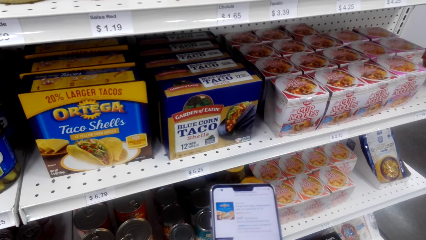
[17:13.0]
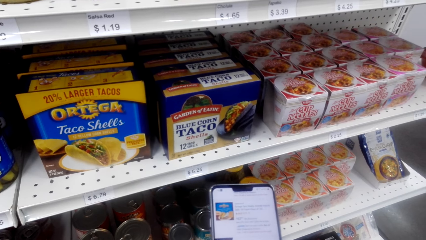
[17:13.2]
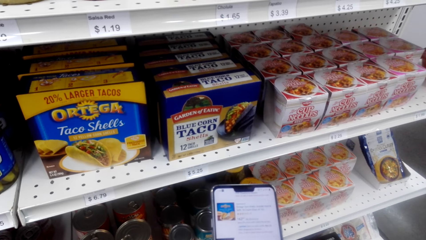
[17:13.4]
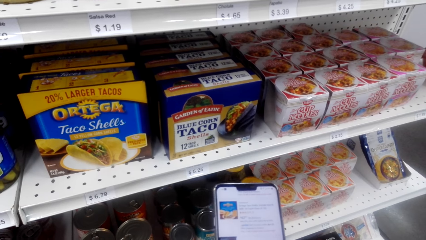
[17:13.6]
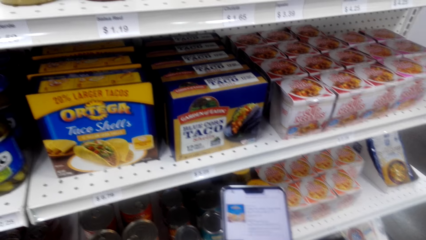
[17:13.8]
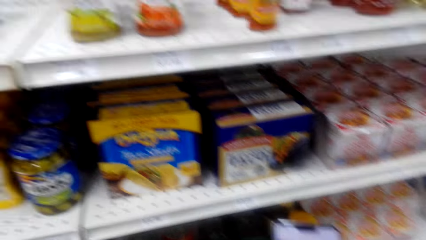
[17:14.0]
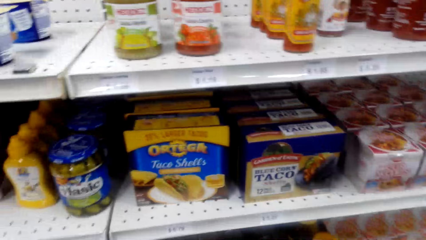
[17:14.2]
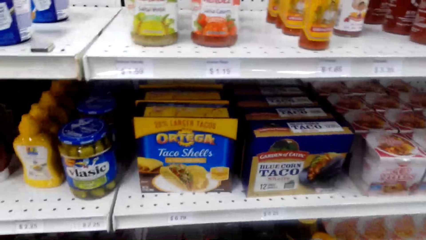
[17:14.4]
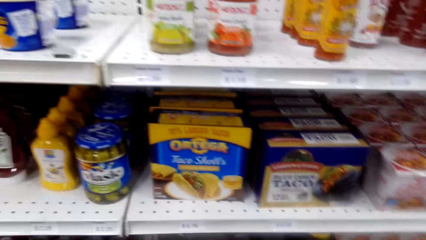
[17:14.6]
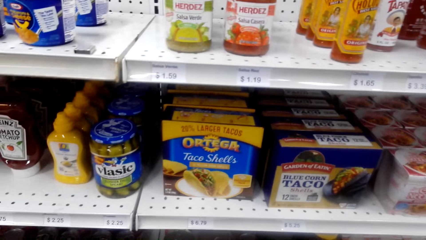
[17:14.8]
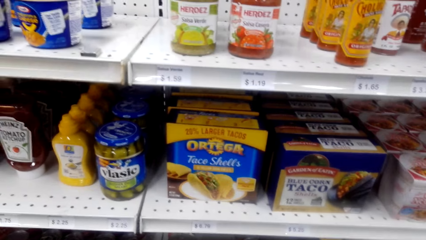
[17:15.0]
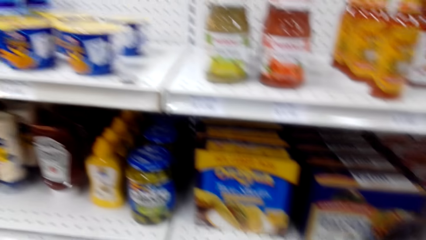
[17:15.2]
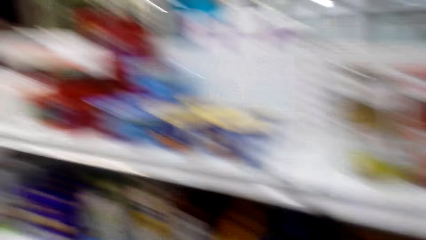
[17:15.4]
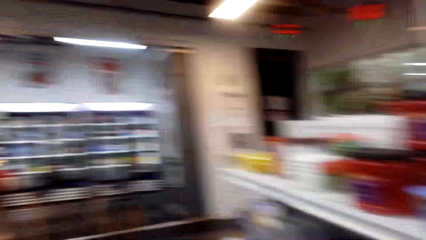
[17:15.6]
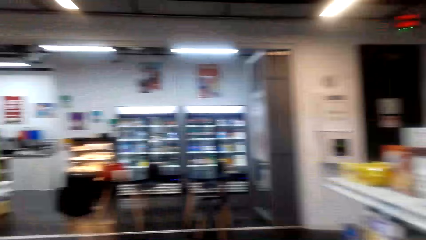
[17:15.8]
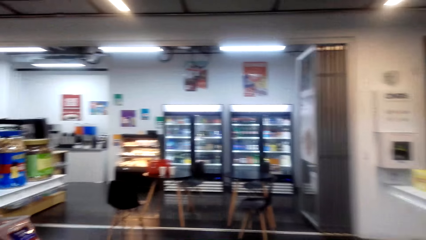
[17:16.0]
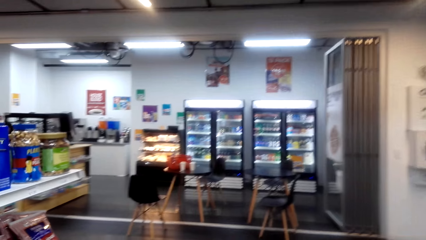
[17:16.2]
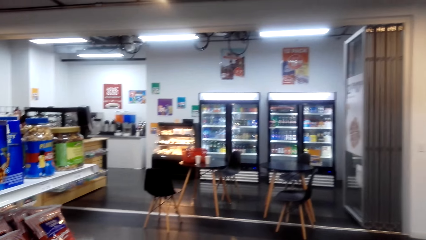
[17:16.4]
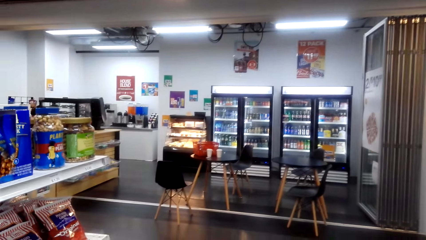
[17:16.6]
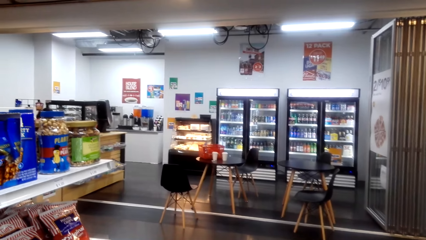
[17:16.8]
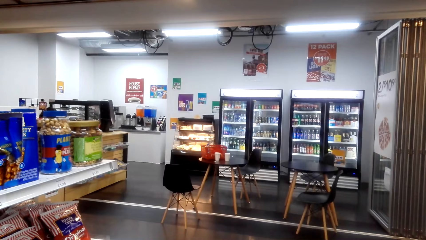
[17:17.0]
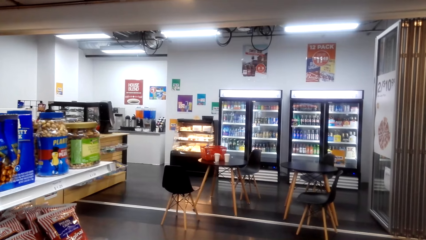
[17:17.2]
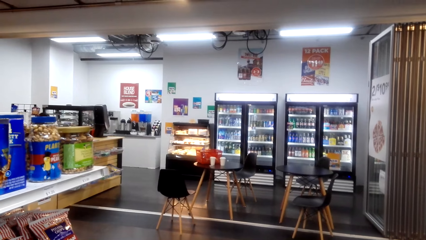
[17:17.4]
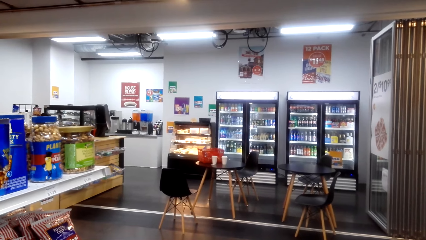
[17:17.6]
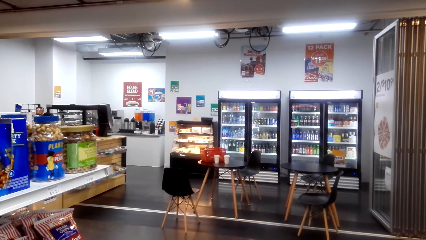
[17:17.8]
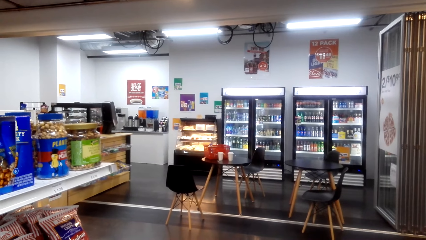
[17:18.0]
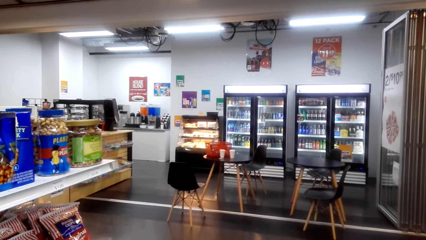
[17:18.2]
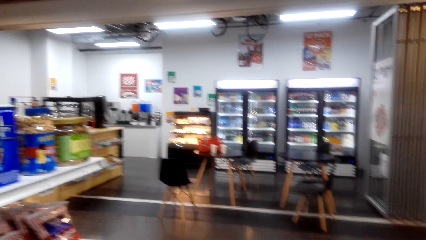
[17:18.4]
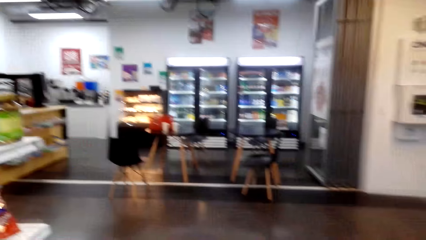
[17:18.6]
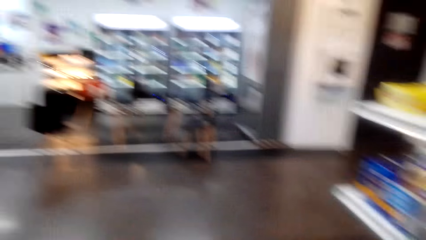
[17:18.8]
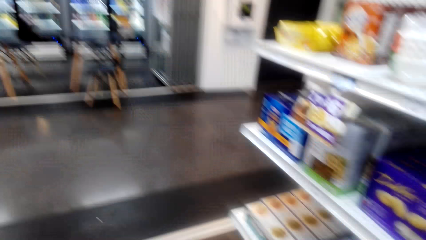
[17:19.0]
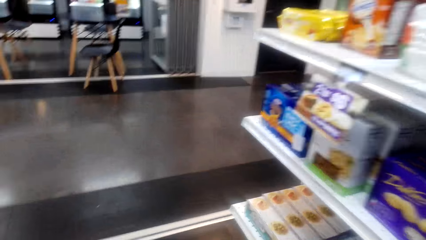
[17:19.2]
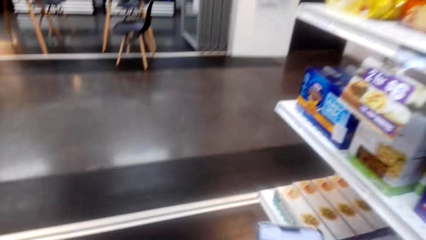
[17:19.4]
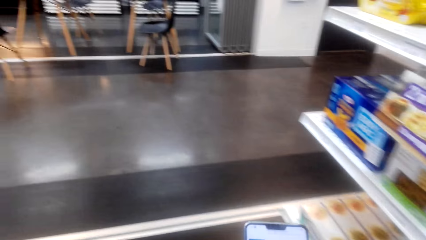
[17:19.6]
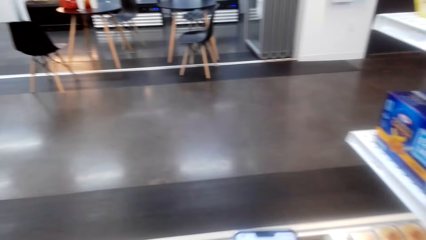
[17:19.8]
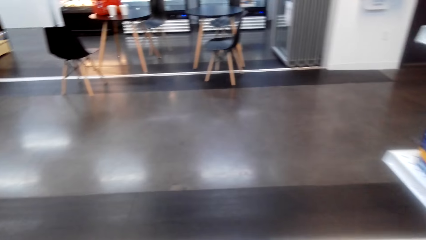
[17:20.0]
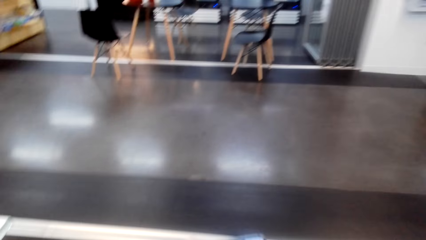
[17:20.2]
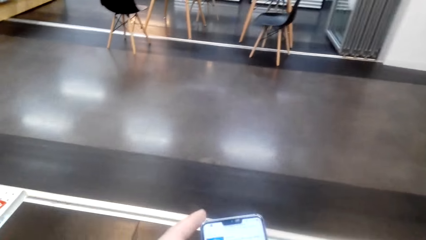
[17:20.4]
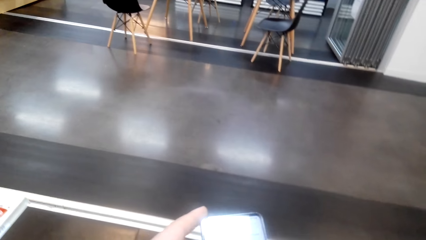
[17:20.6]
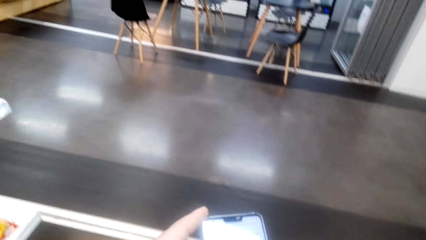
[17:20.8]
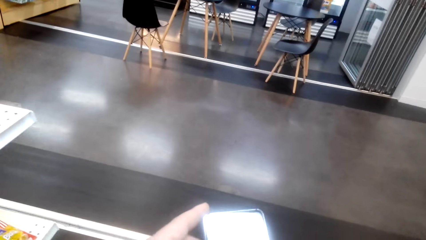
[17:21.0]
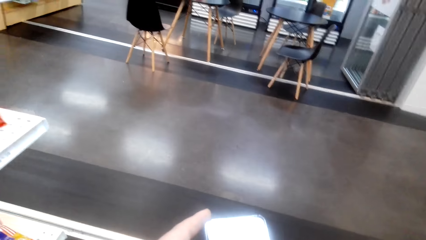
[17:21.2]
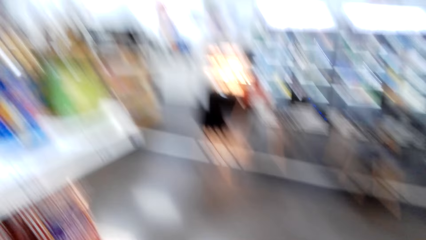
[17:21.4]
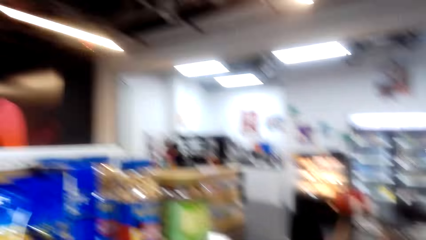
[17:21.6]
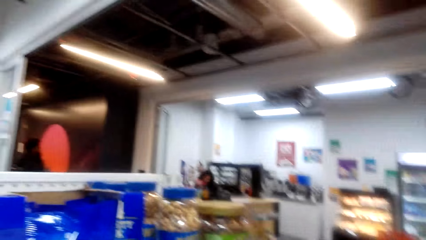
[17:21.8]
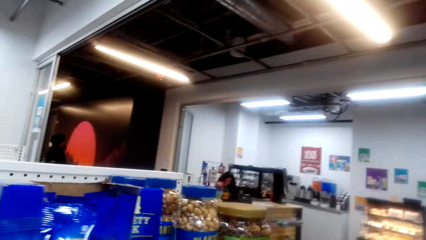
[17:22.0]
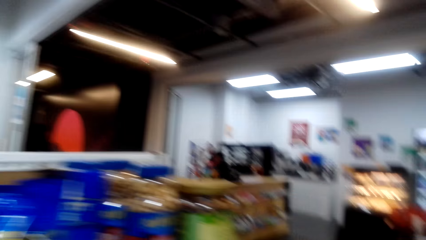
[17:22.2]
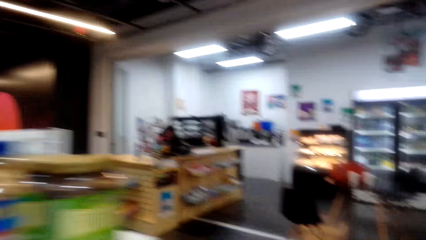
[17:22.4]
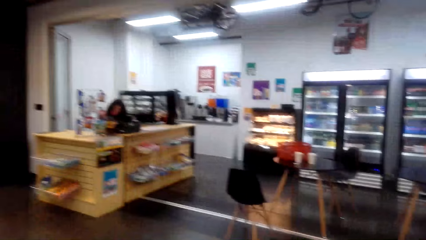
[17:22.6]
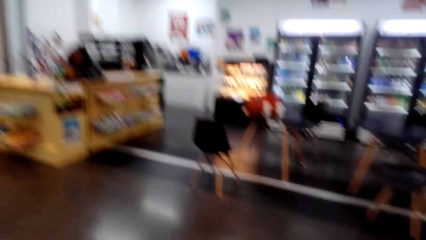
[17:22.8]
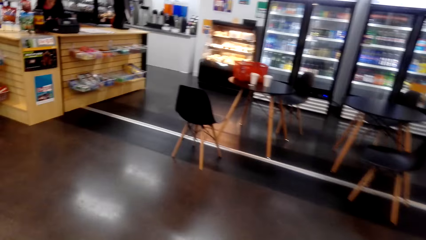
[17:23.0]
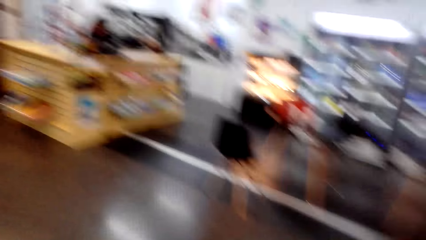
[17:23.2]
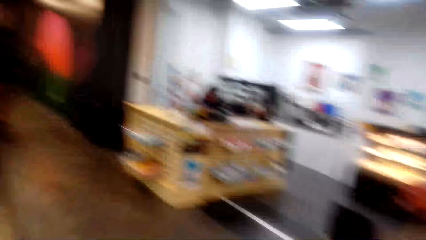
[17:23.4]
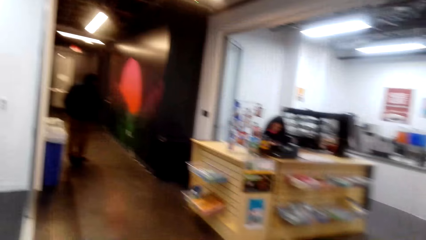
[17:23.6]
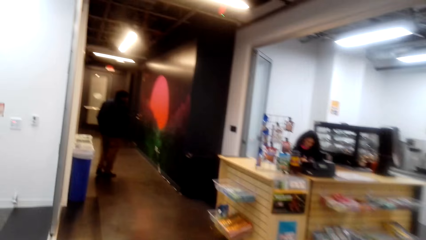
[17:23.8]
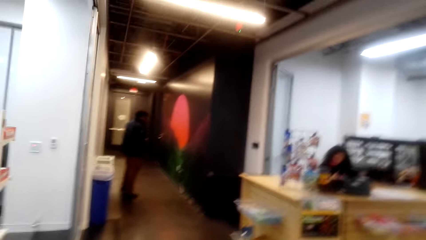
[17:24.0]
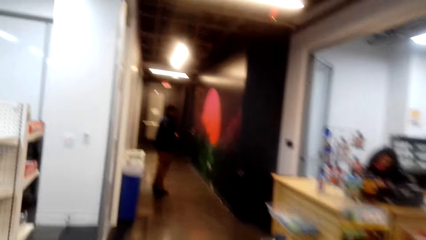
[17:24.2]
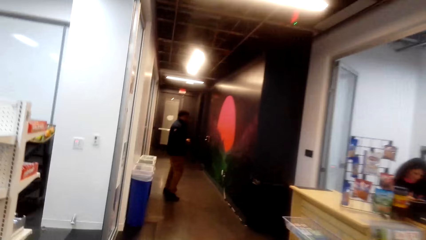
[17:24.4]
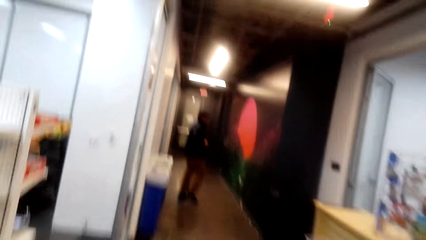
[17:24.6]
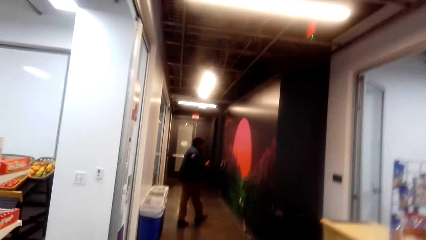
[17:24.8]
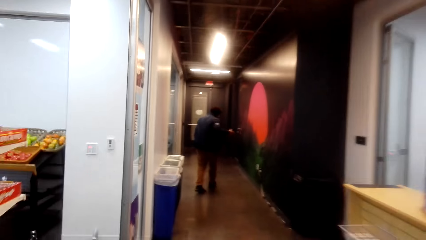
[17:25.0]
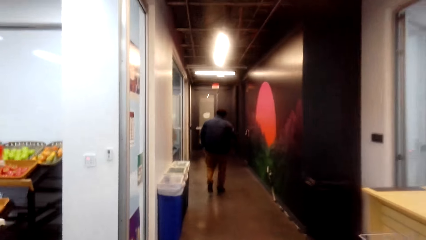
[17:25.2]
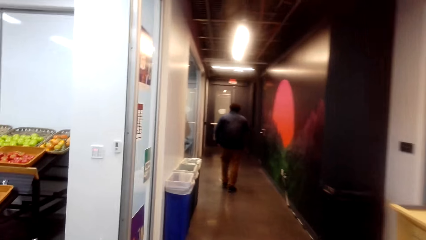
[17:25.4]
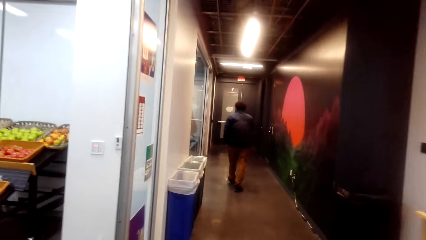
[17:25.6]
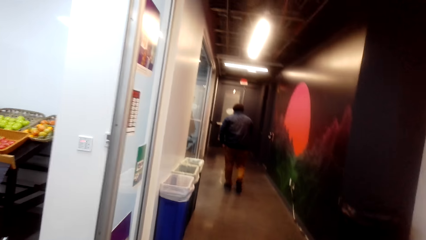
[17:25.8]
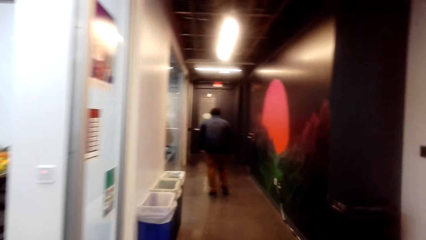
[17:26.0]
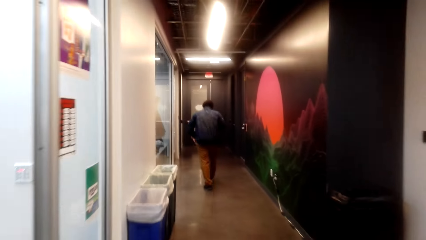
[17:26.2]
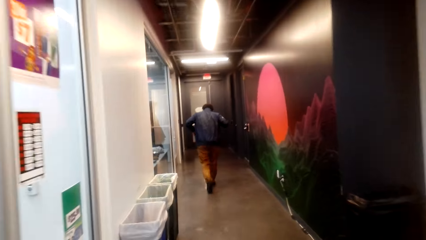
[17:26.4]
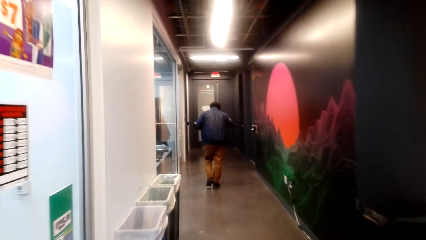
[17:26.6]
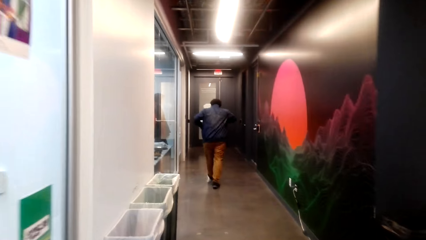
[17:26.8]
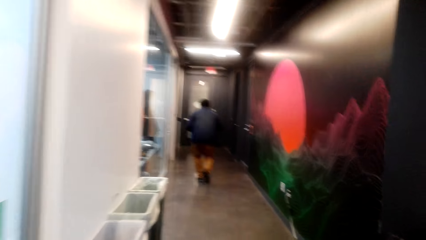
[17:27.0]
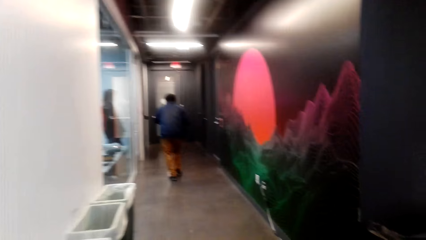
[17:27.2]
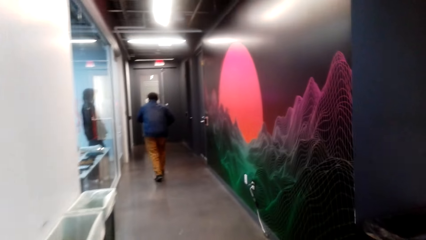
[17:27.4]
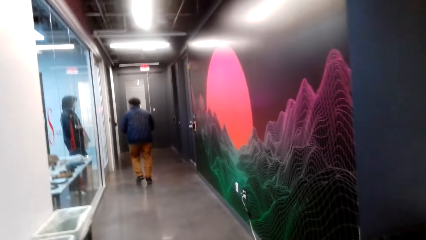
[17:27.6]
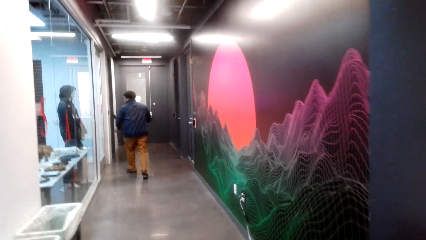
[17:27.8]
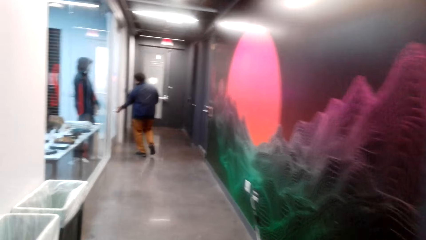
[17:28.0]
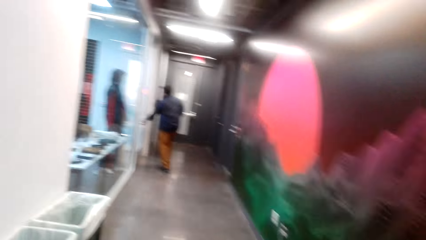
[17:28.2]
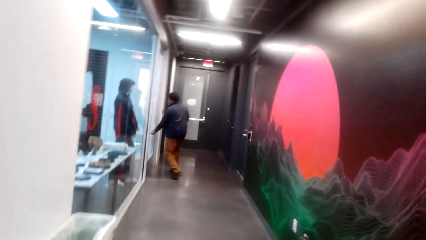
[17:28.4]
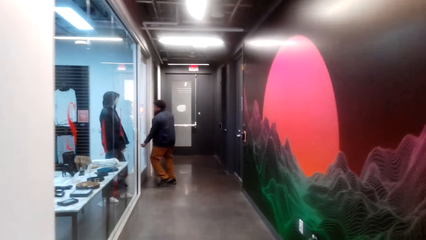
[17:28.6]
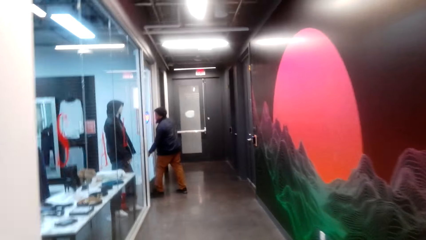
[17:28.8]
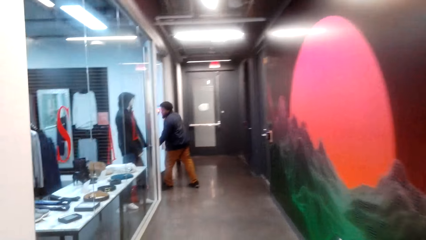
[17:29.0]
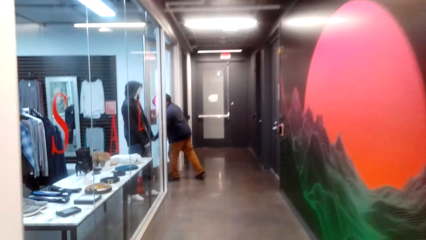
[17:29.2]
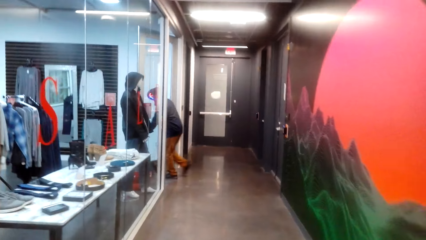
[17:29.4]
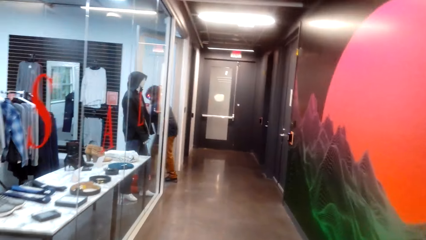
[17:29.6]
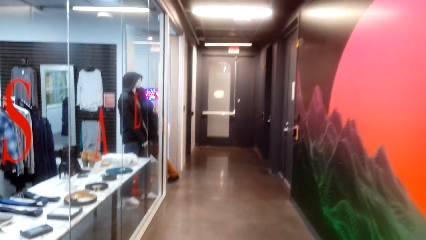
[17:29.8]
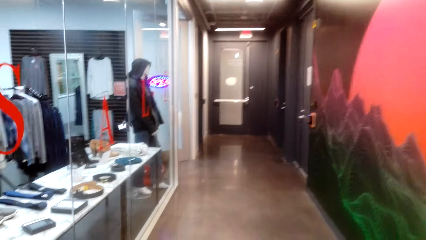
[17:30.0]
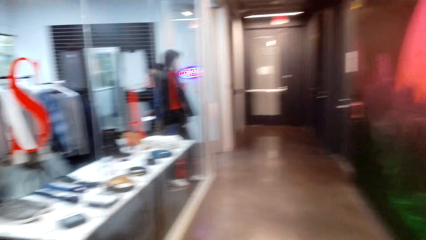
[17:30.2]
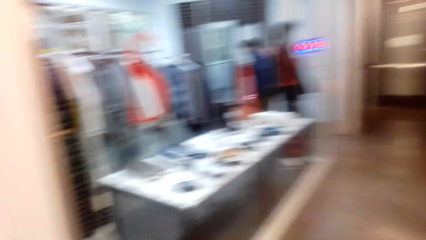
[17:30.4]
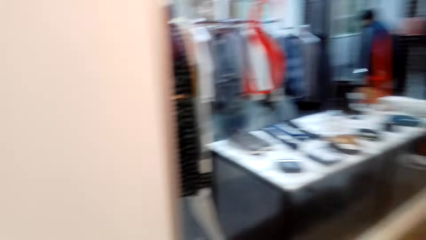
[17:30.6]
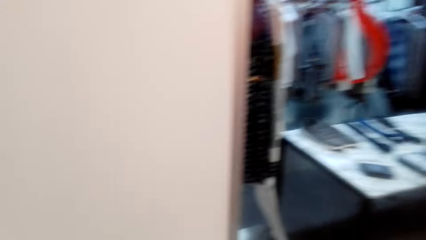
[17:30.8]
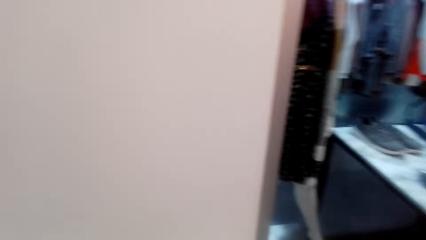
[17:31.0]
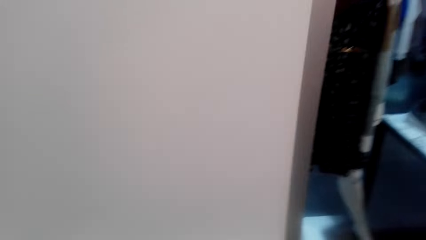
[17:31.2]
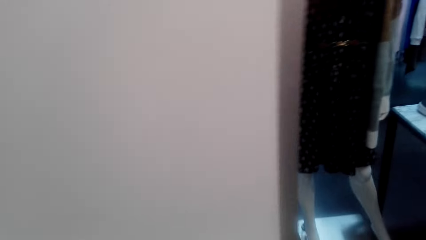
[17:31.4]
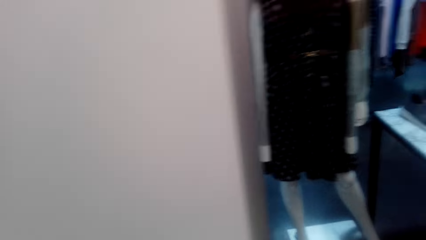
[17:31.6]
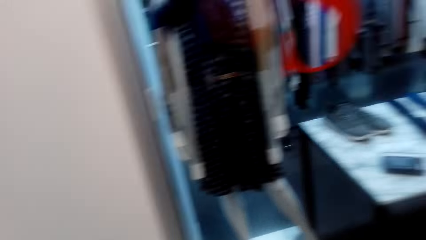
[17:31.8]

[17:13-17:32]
The camera wearer checks the shelf. They look around the store. They use the phone. They walk through the corridor.
